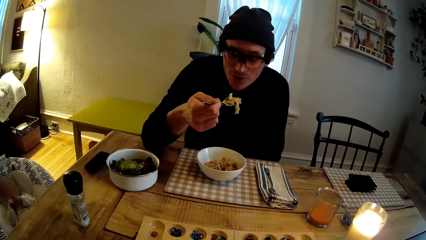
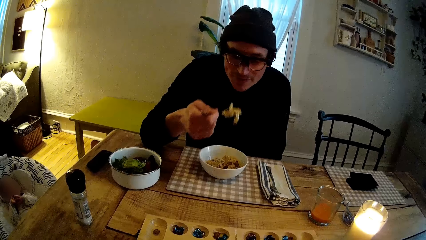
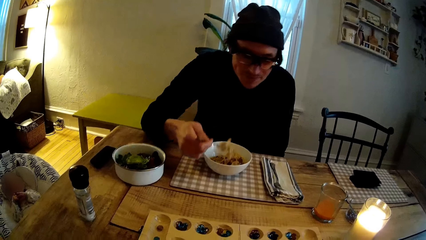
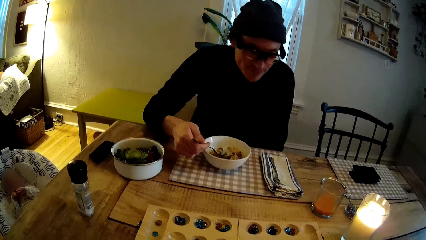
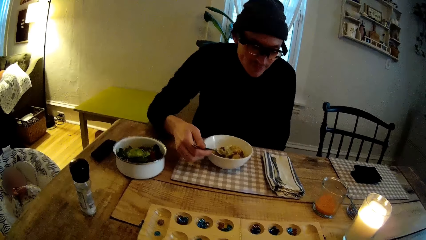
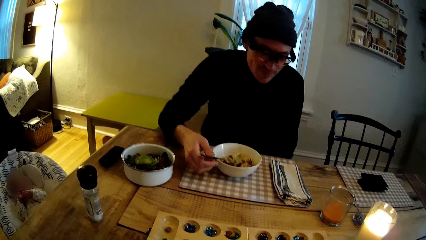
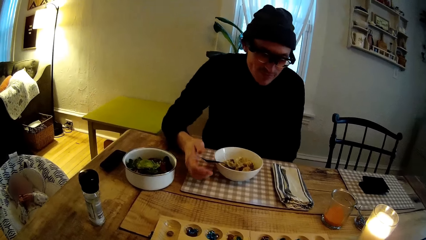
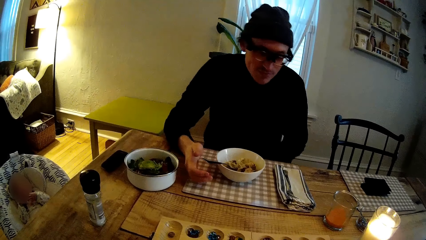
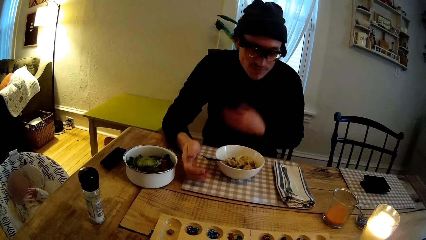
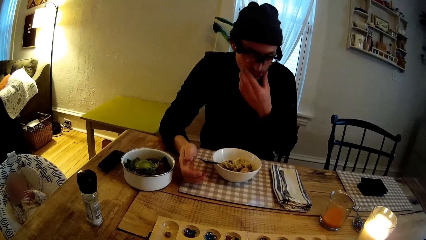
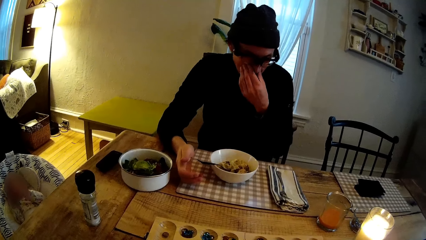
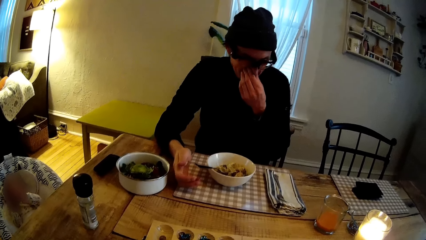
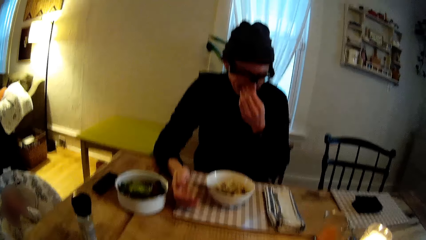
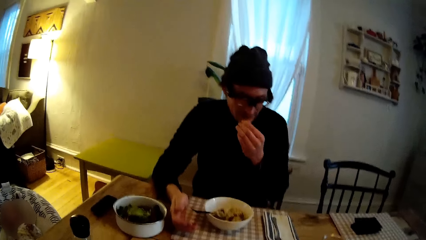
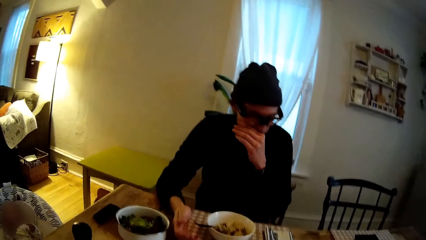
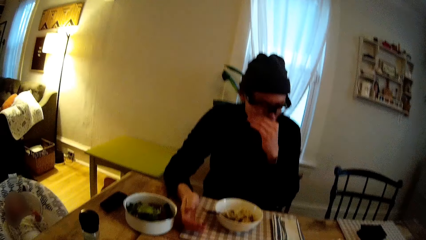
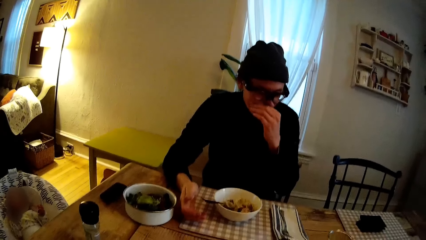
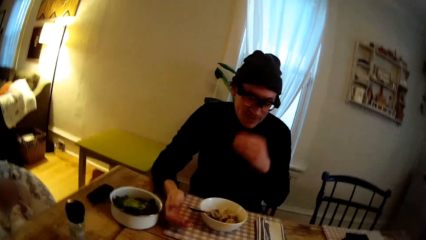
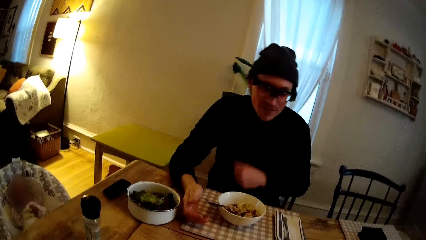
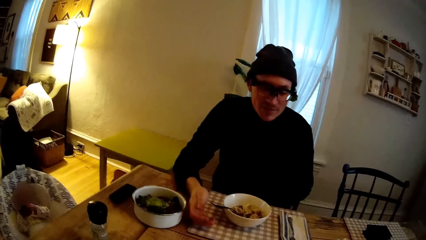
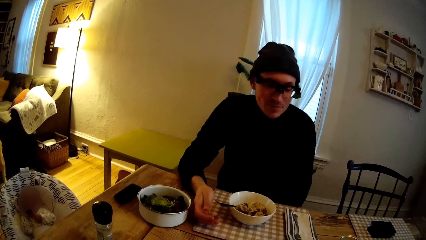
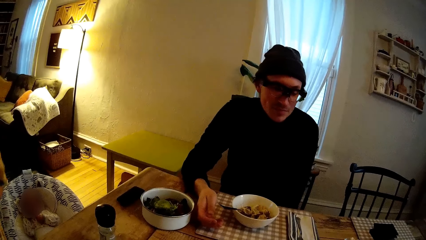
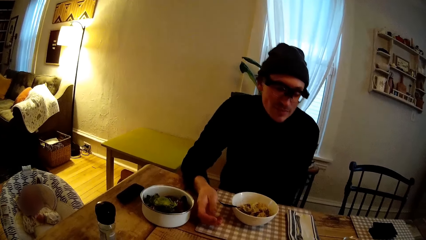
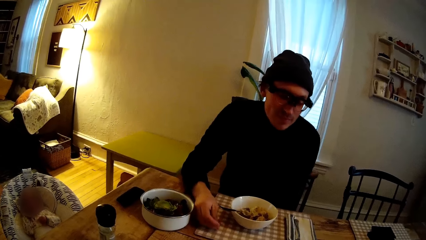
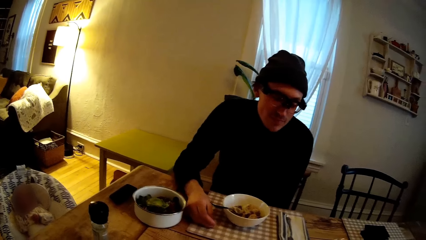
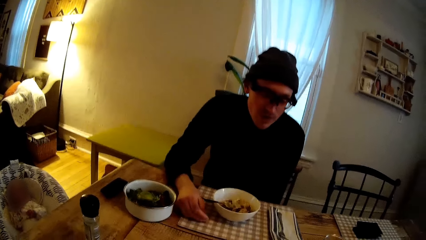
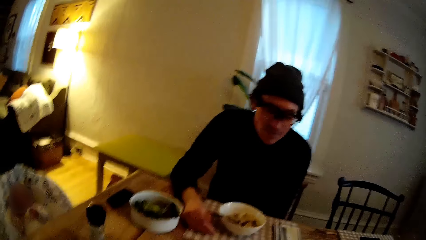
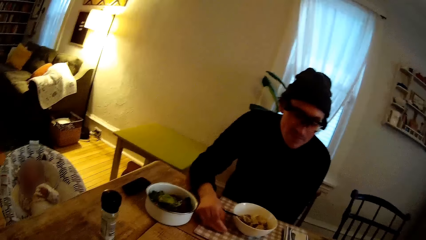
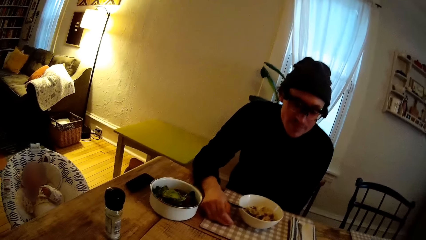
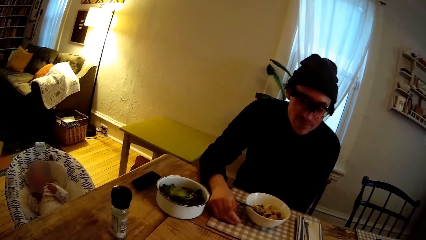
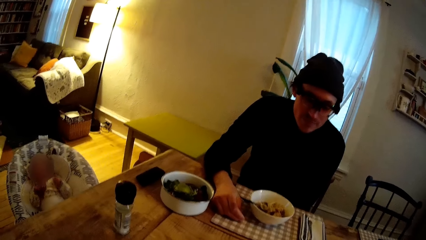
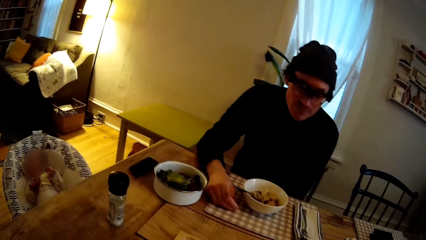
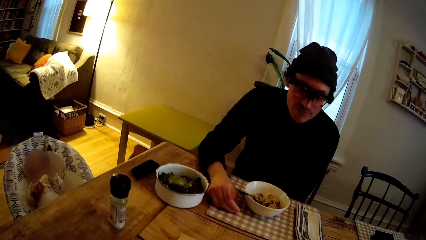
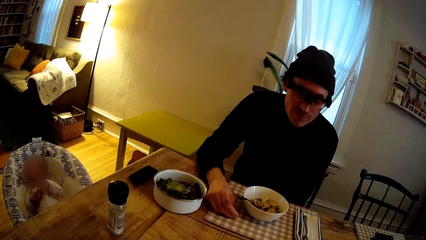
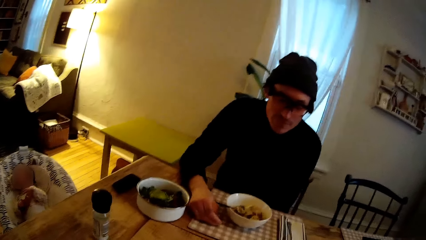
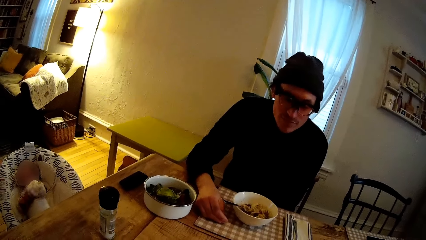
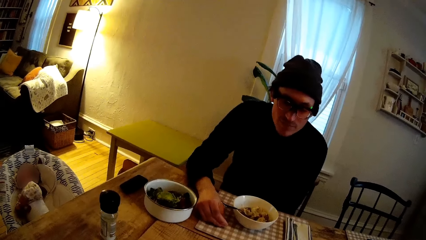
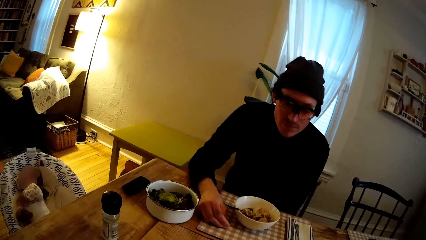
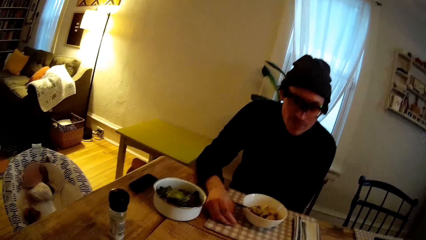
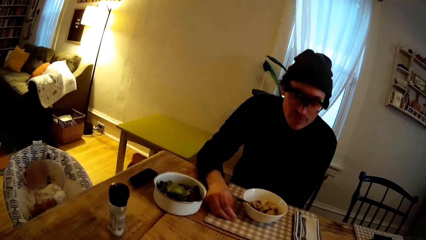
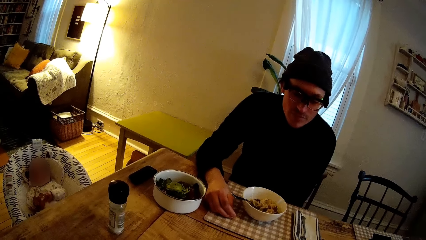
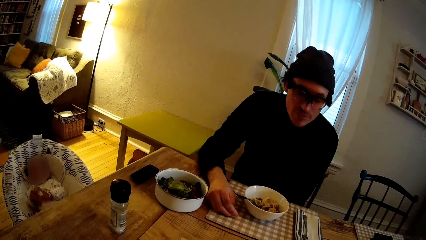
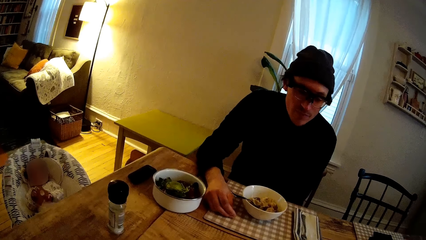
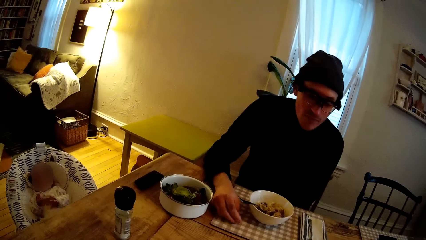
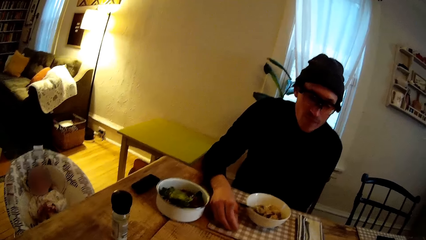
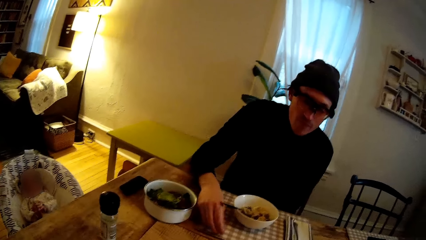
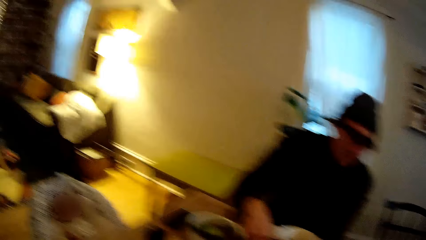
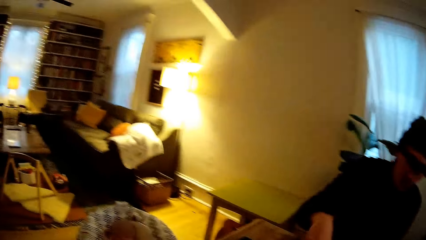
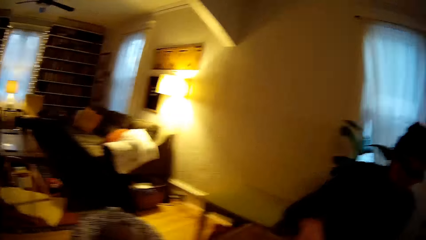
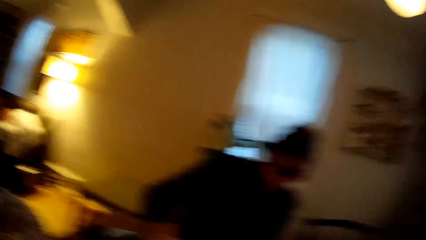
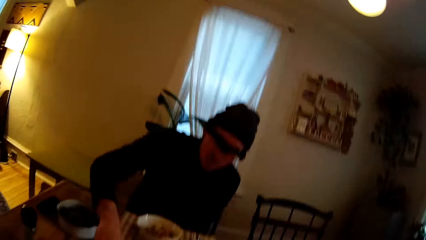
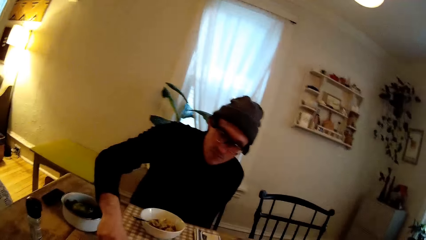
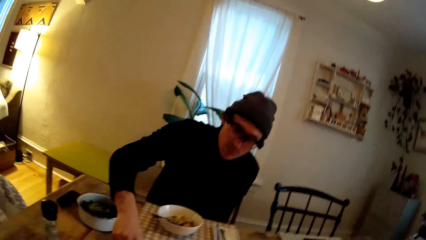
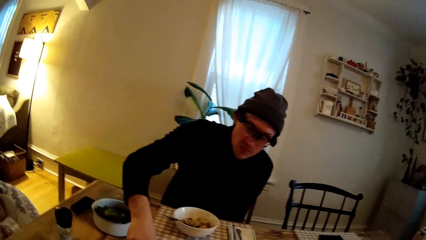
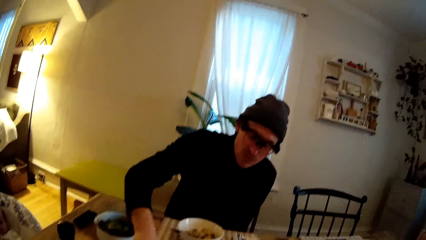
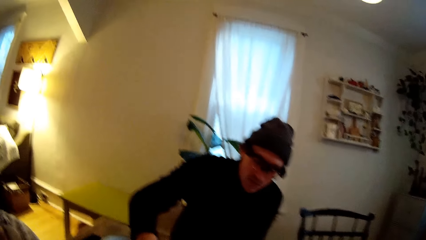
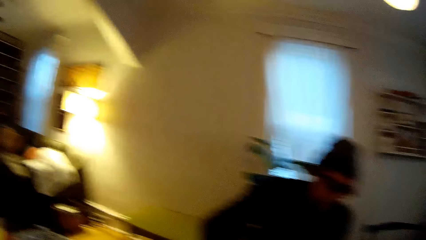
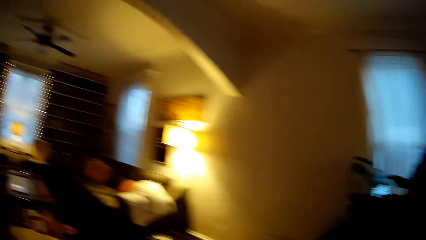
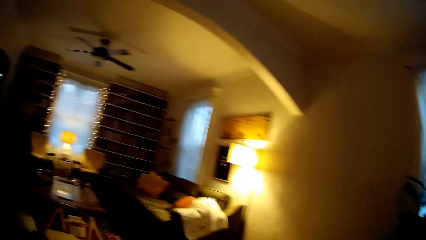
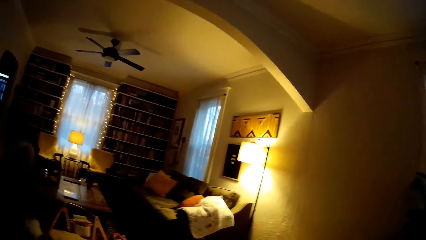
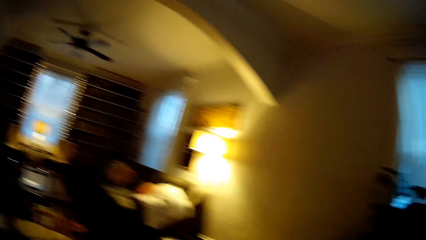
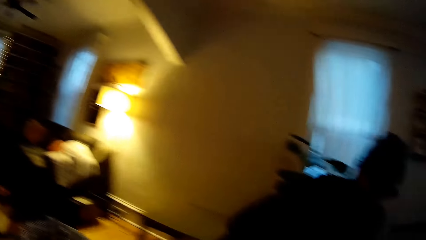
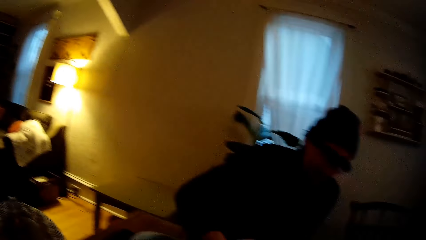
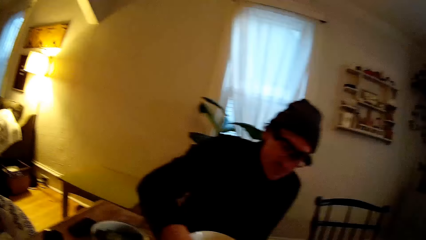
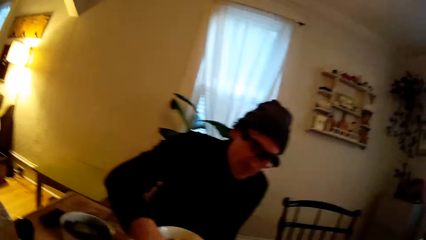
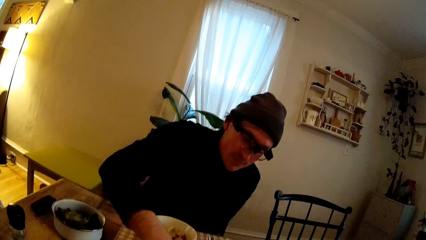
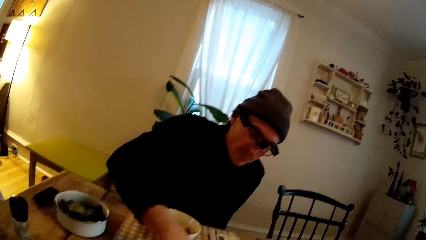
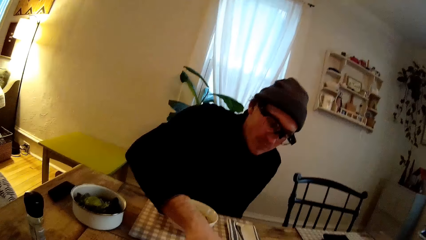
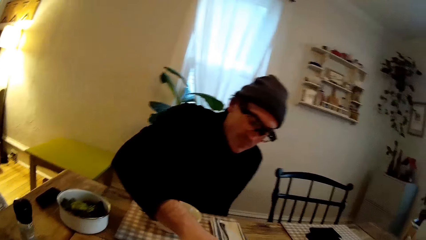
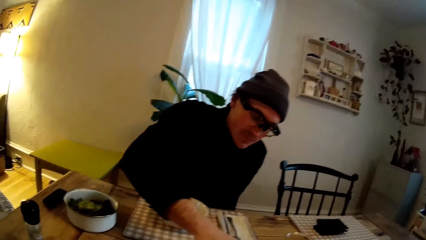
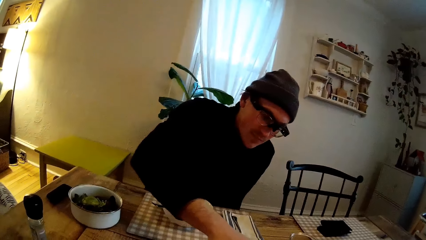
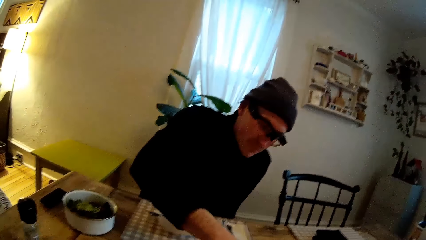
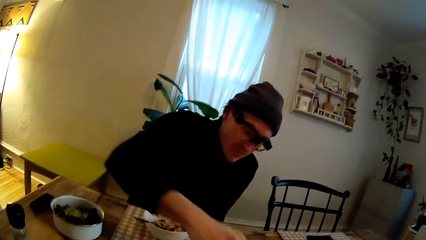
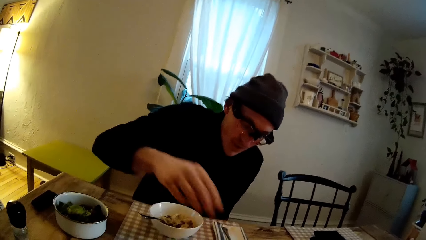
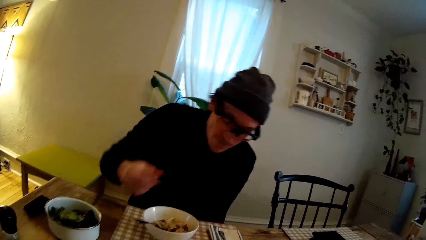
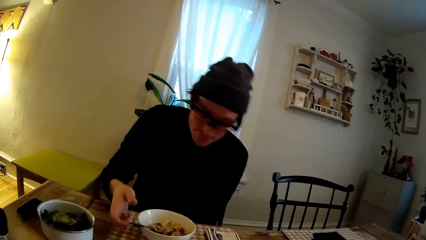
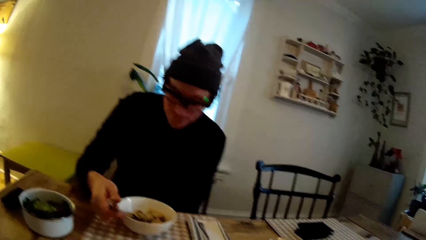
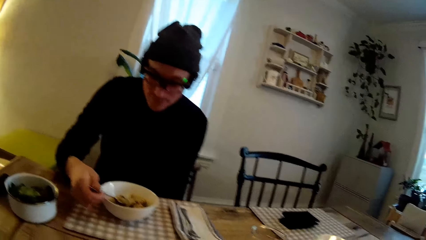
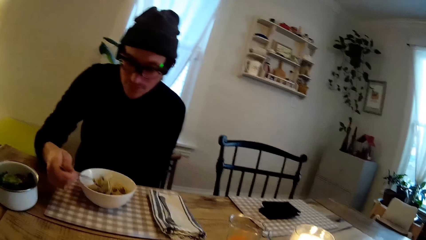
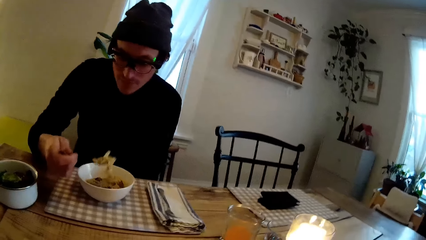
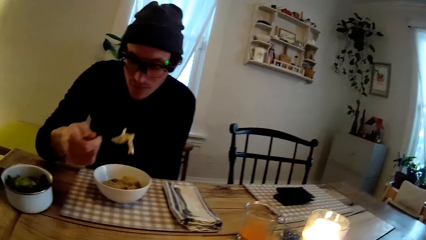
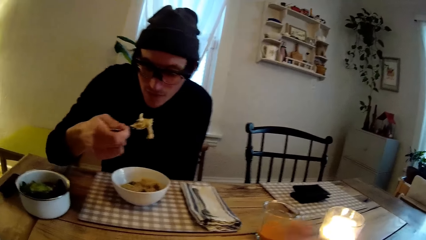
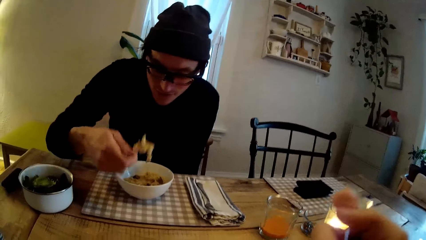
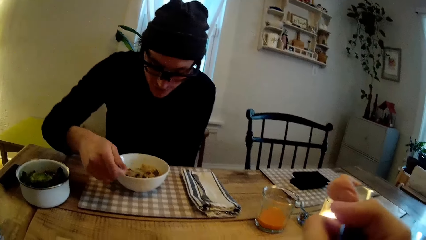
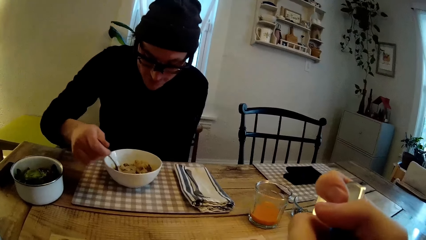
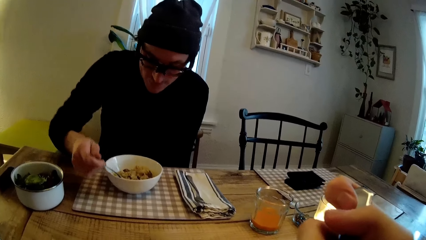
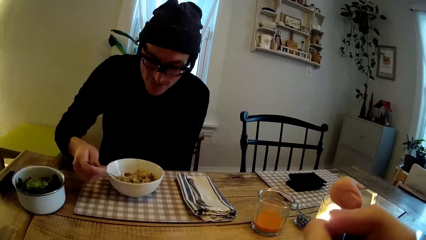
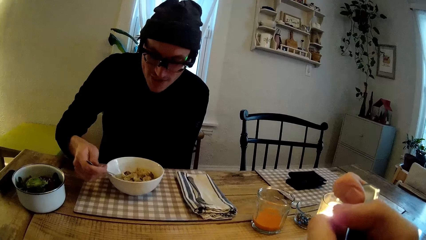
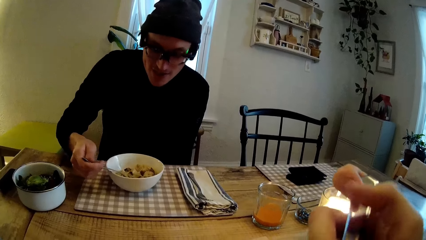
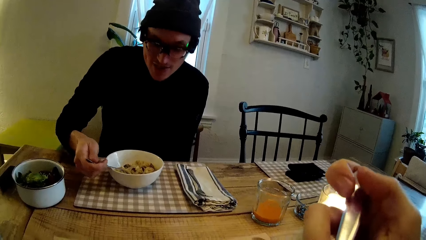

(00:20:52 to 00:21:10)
A man raises a spoonful of pasta to his mouth with his right hand. He drops the spoon in the bowl of pasta with his right hand. He wipes his nose with his left hand. He moves something. He scoops food with the spoon and puts the spoon in the bowl.
